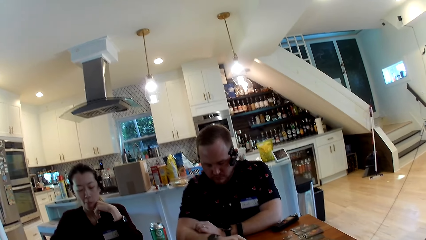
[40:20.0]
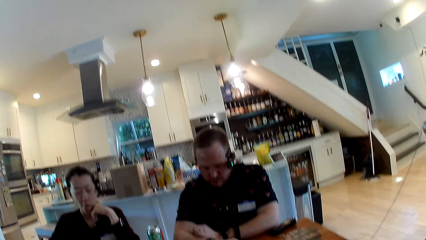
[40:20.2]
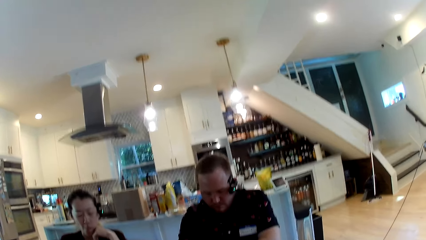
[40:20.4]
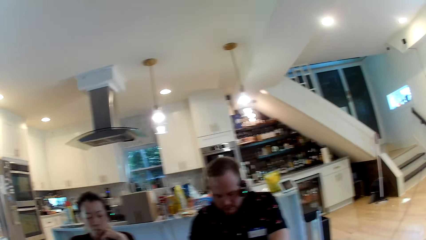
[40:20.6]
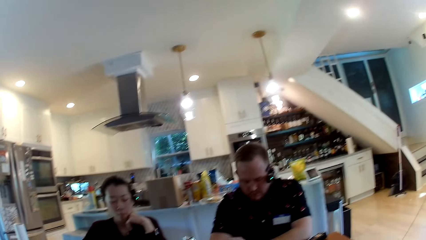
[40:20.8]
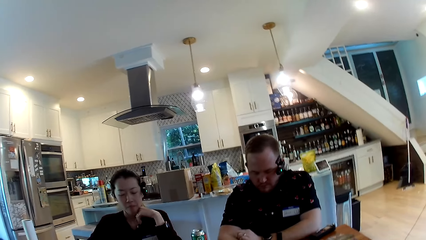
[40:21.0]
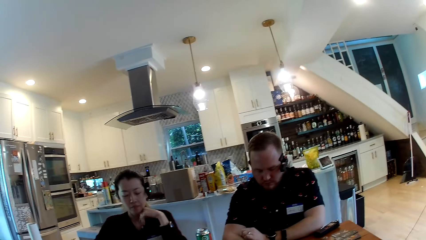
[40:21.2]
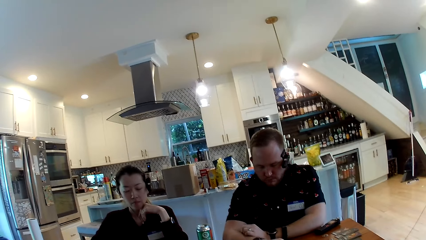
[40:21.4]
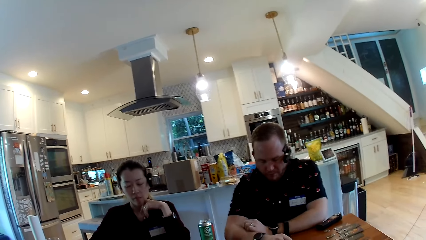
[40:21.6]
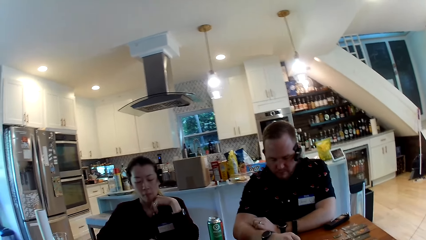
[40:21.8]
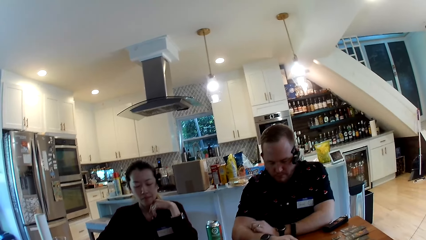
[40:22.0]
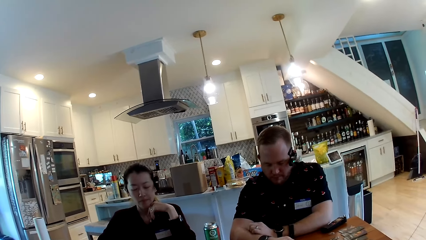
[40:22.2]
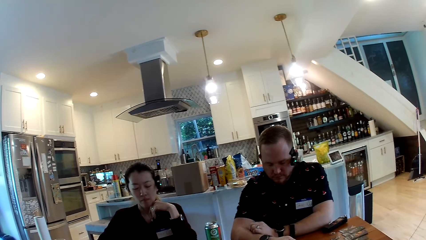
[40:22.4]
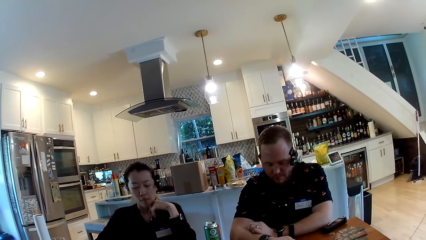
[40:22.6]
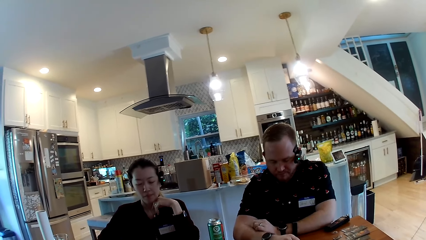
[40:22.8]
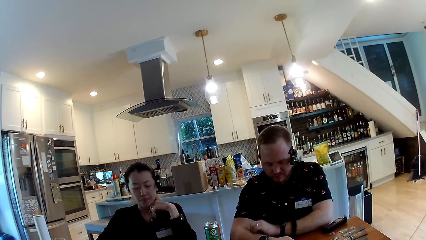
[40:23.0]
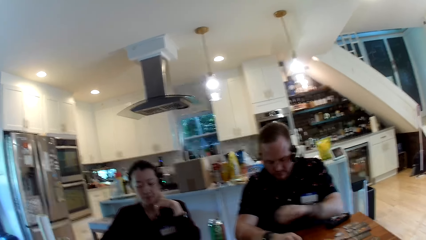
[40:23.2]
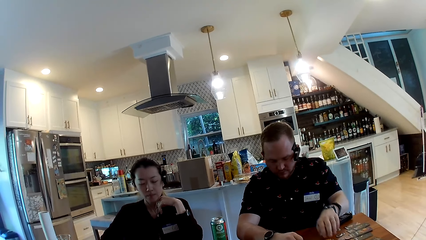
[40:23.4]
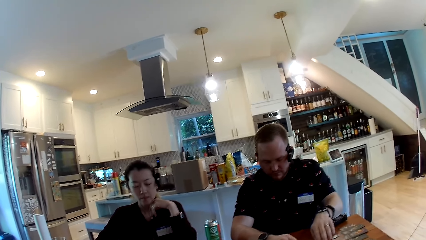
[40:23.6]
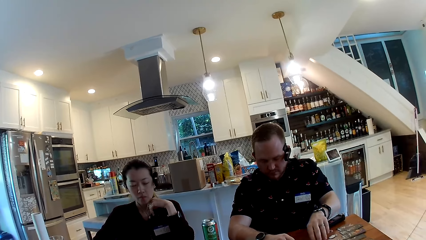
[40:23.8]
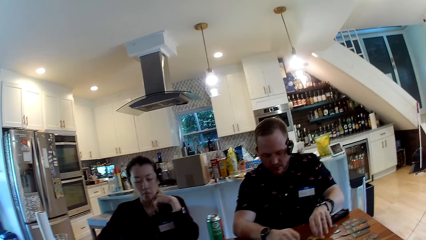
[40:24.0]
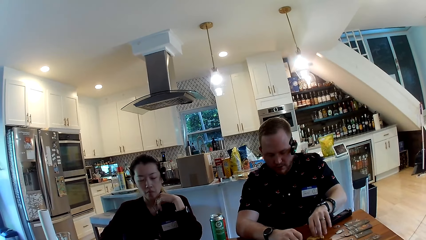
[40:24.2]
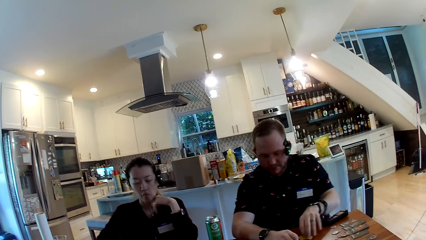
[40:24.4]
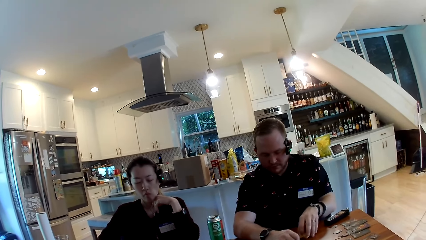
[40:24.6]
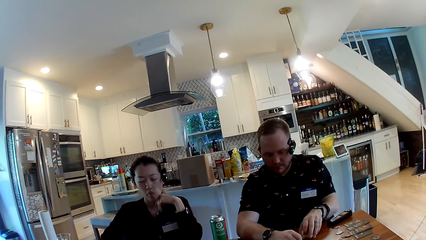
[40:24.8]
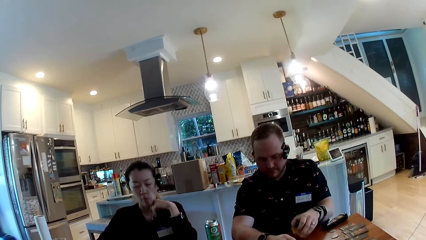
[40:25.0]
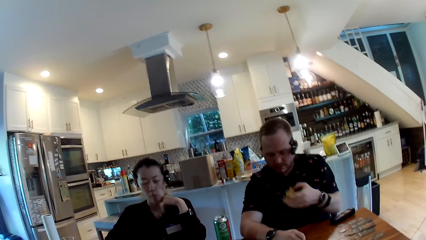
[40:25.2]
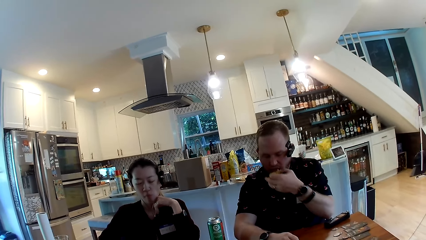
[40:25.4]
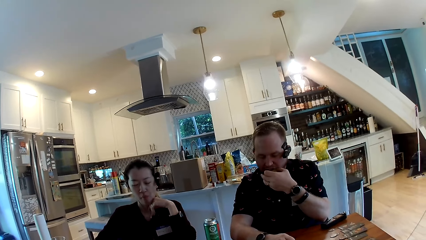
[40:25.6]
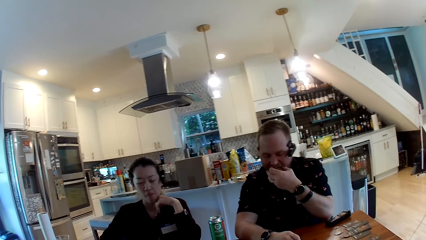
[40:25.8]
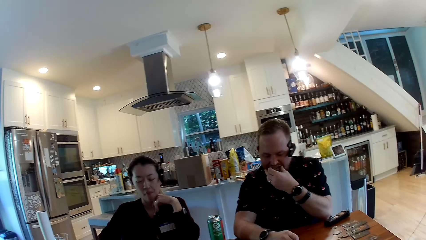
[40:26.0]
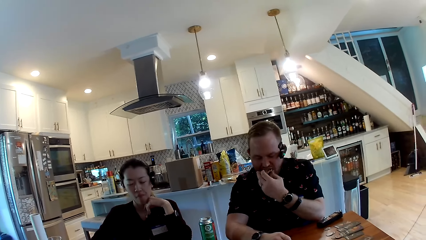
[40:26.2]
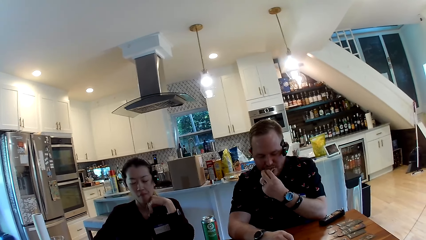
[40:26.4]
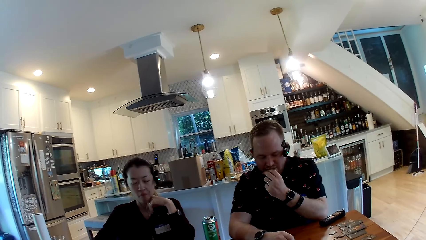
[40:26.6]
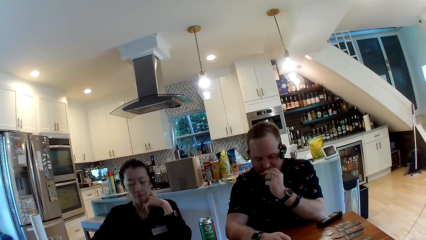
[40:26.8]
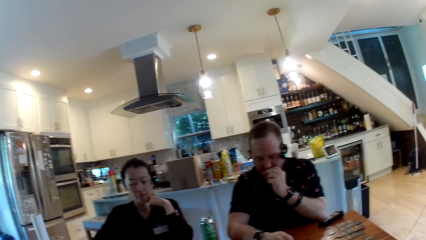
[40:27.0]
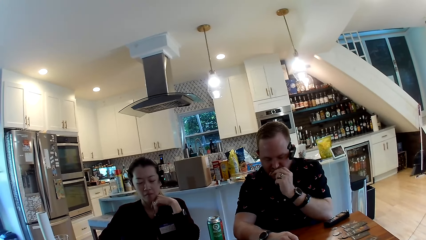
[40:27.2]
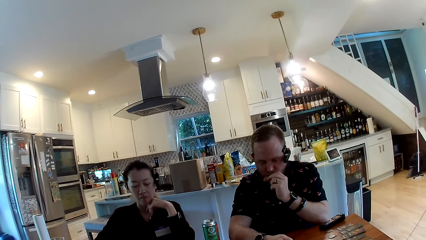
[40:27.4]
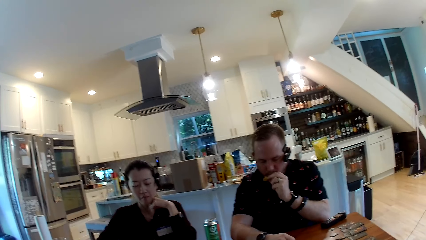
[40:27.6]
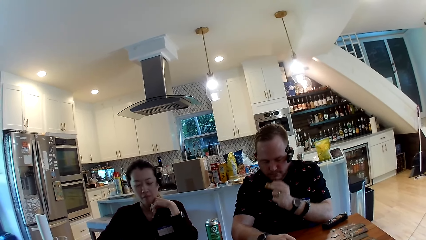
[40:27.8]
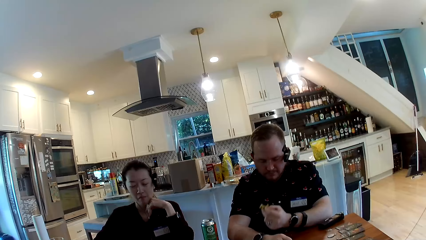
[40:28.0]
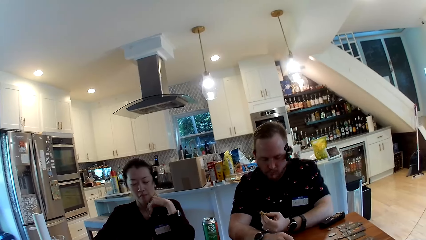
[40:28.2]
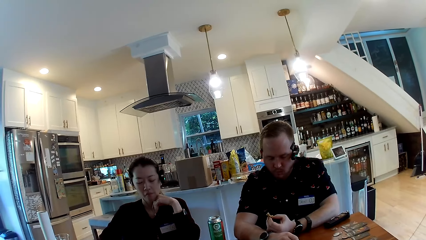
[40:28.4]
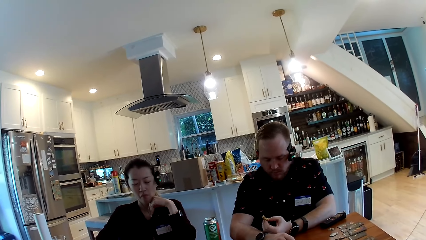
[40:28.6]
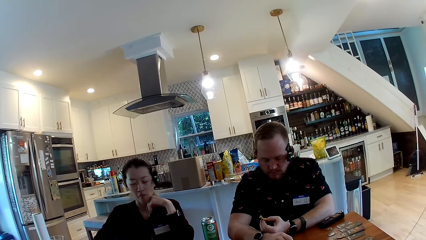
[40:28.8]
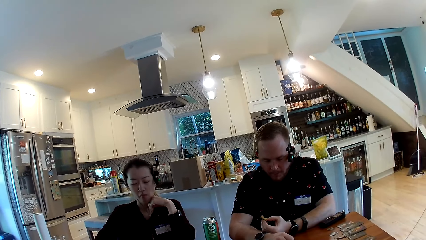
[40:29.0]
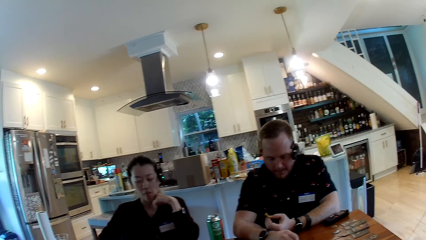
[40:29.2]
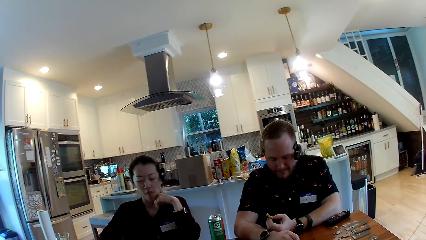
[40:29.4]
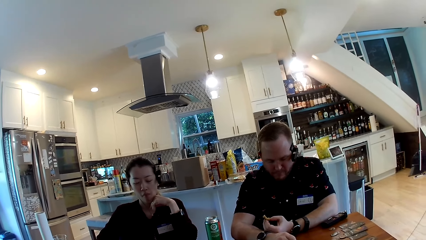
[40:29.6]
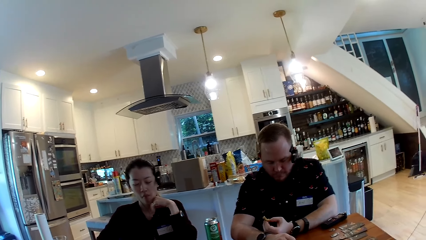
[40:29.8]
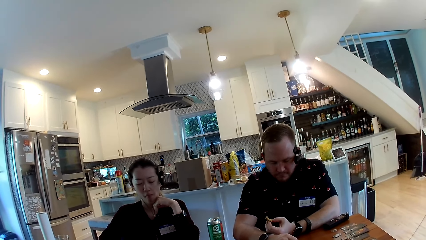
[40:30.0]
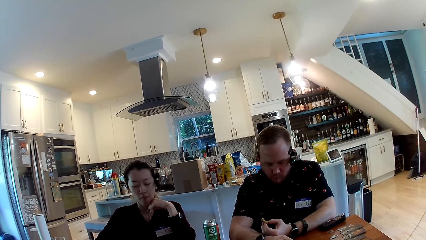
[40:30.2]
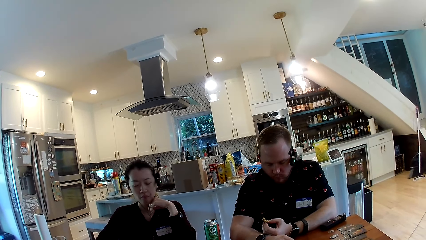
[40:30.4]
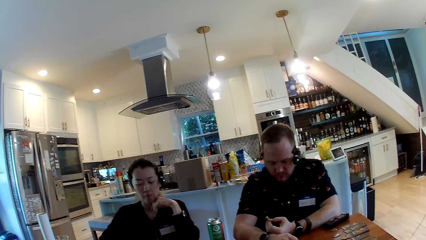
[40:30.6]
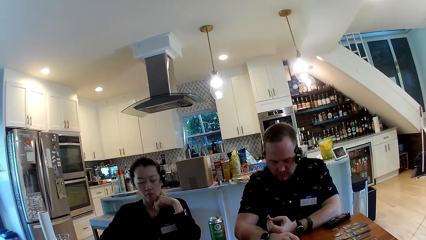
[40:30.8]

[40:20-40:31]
The man closes his eyes. The woman closes her eyes. The man picks a cookie from the table with his left hand. The man eats cookies with his left hand.

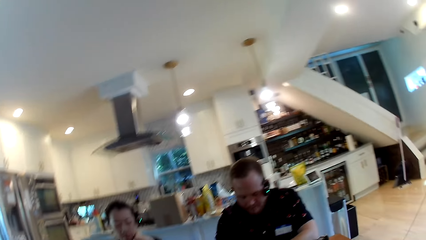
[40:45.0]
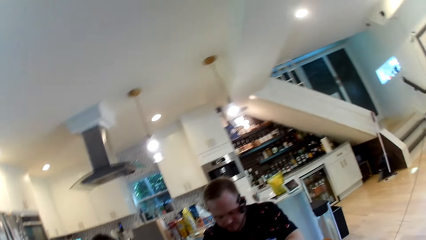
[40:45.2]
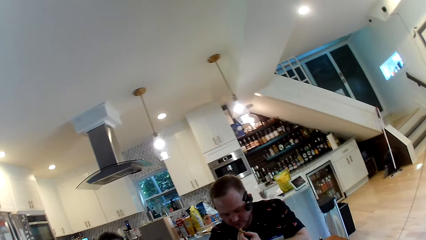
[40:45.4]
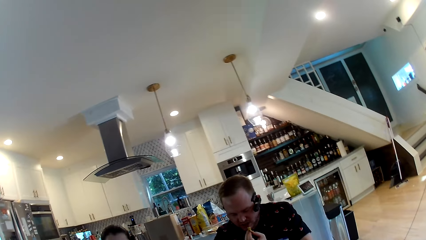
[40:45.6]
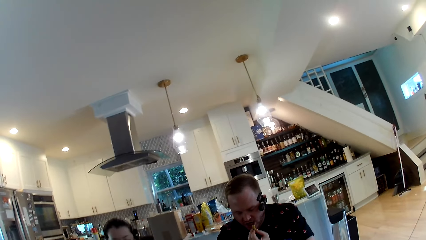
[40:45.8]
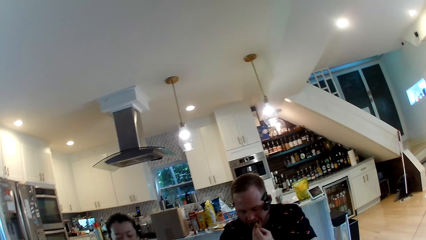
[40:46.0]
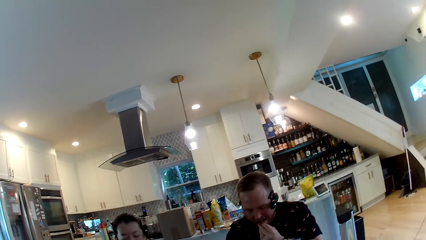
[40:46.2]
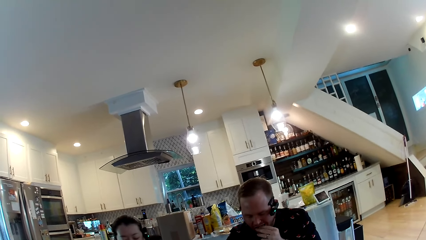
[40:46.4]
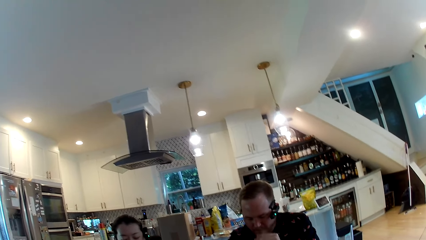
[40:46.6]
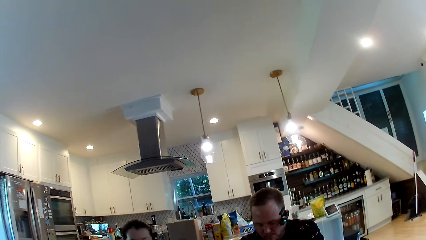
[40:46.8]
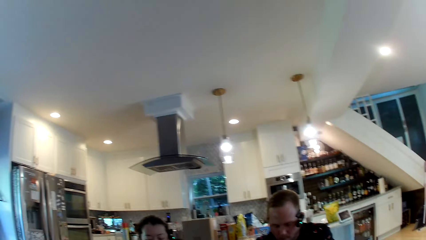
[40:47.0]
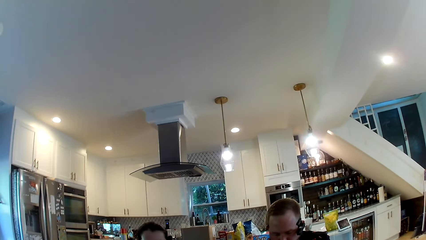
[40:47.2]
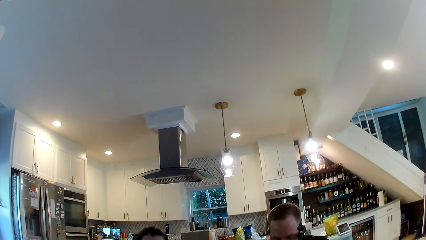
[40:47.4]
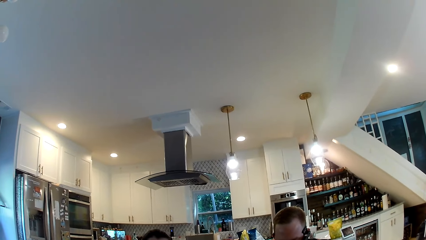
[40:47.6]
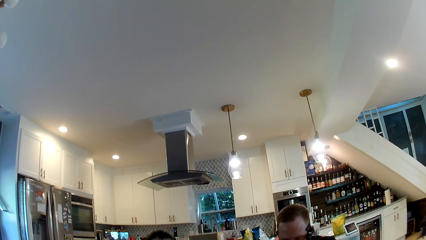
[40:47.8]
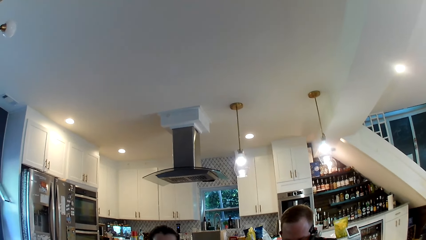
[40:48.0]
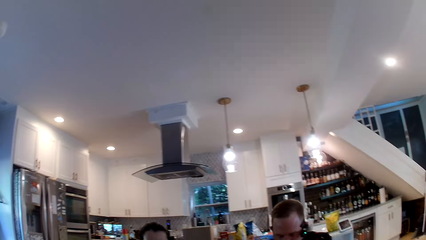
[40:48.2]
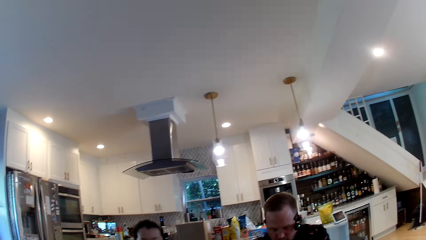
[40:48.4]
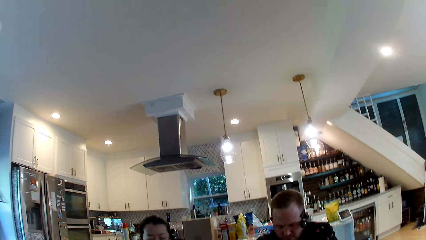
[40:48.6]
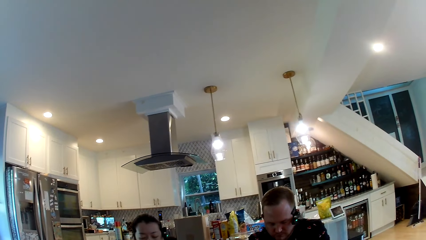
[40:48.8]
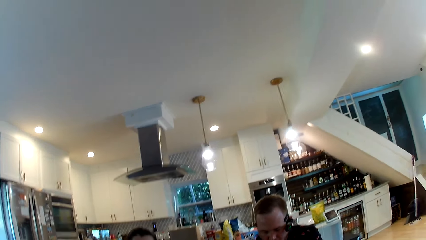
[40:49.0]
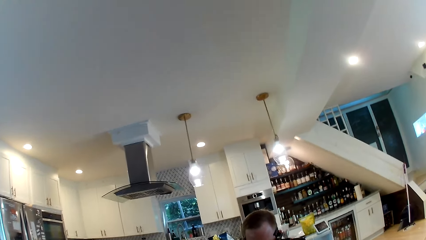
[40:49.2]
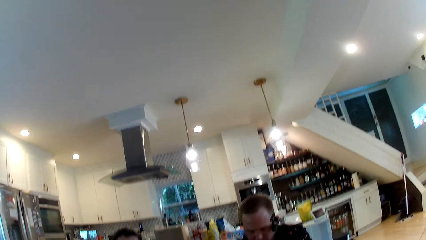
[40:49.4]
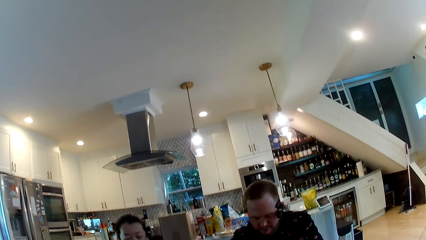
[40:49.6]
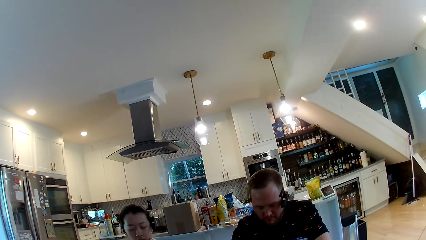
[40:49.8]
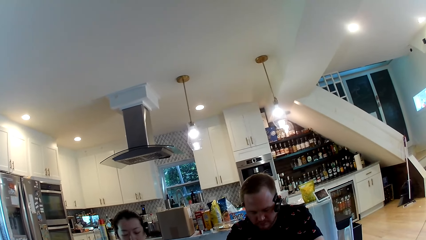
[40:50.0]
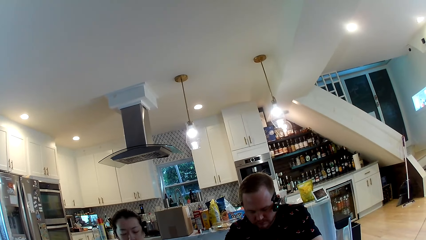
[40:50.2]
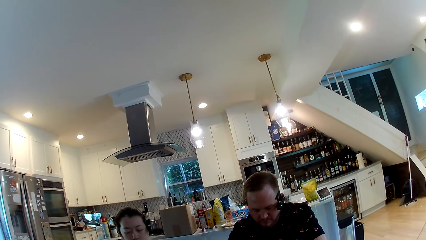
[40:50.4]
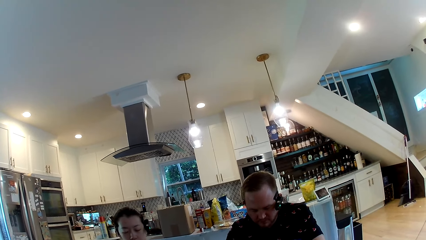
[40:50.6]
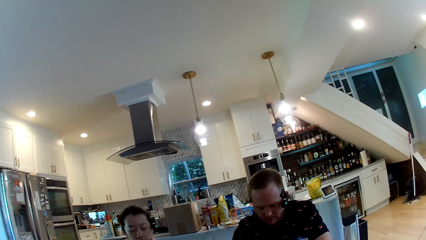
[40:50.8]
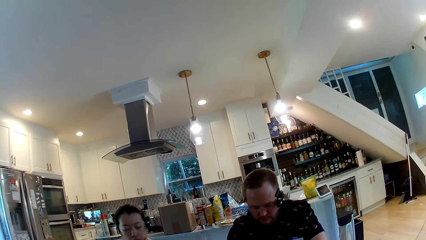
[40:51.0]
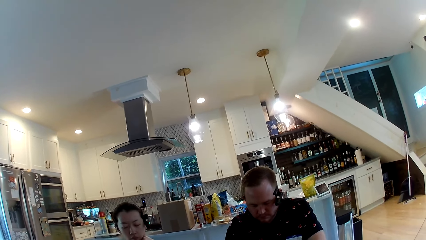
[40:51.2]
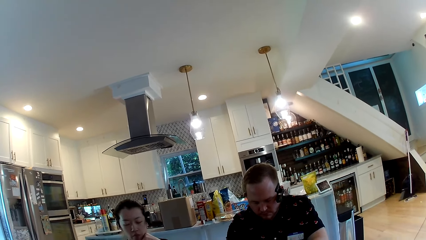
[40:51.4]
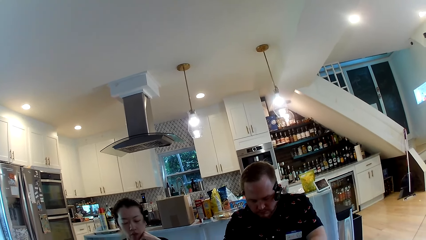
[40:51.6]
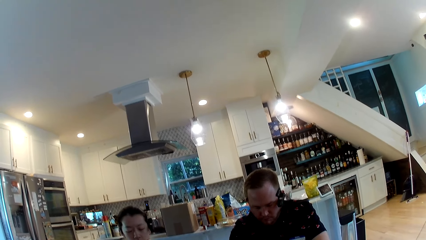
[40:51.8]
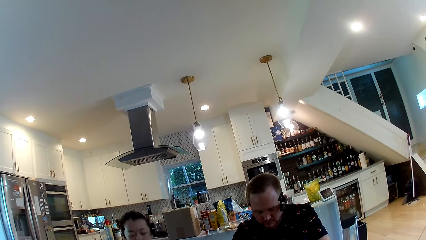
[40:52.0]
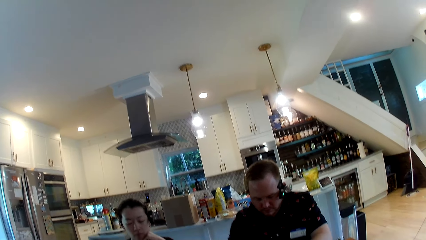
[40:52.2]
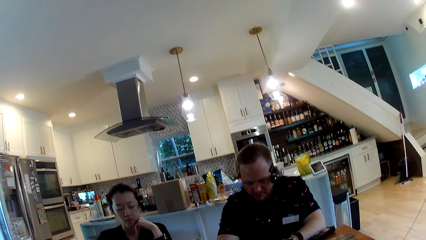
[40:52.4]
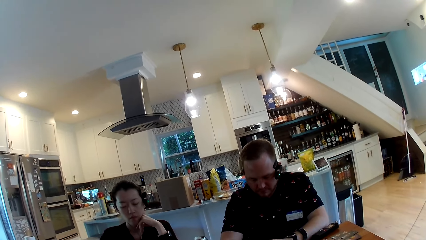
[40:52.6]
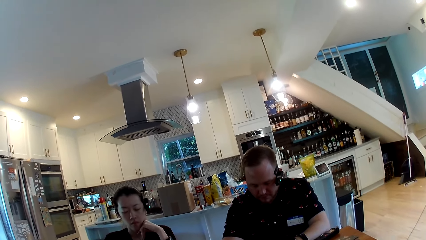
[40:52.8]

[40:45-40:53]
A person eats something. The camera wearer stares at the man and the person.
